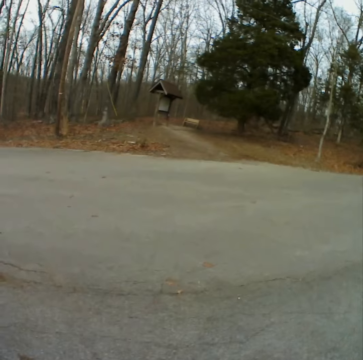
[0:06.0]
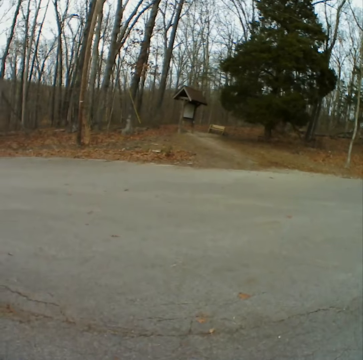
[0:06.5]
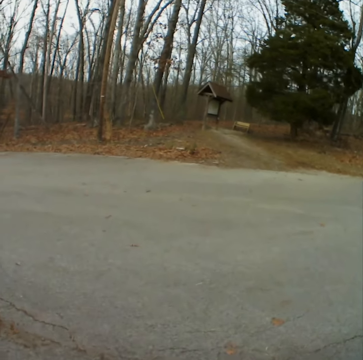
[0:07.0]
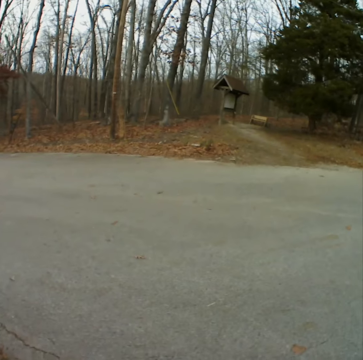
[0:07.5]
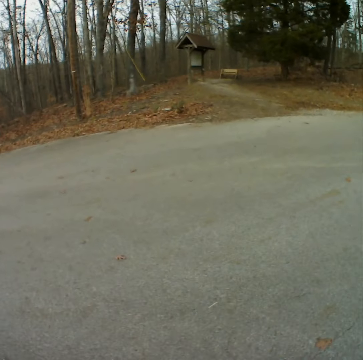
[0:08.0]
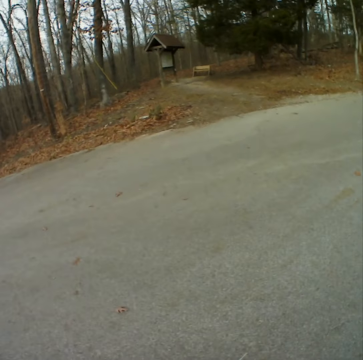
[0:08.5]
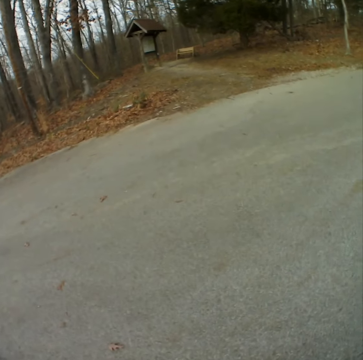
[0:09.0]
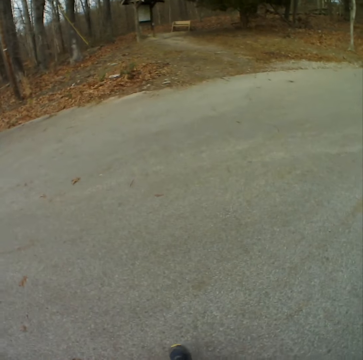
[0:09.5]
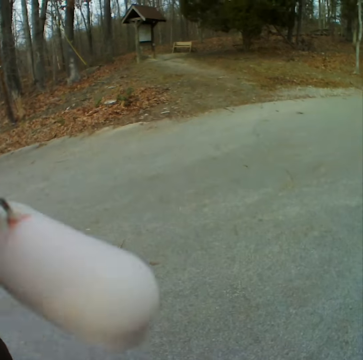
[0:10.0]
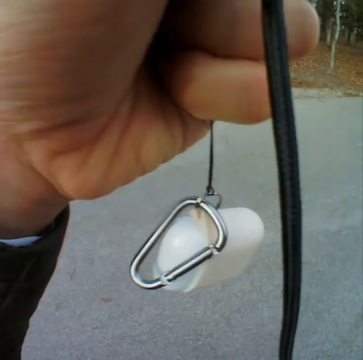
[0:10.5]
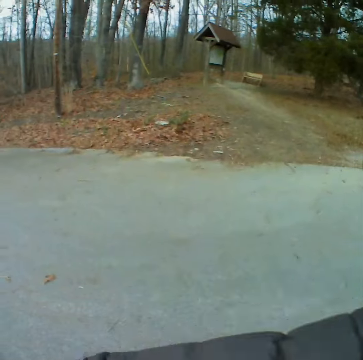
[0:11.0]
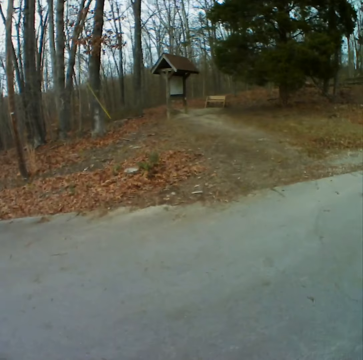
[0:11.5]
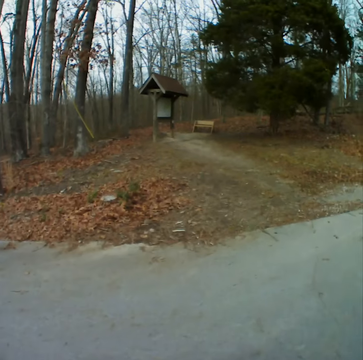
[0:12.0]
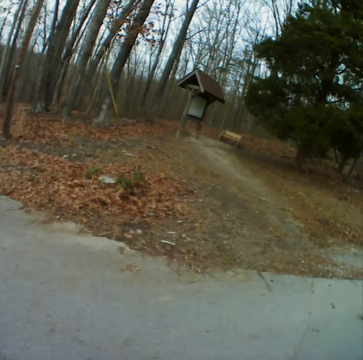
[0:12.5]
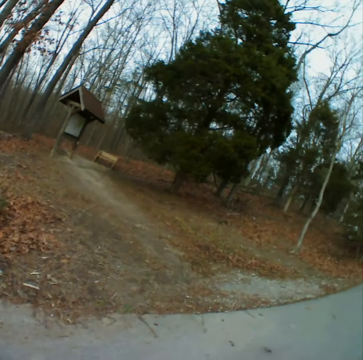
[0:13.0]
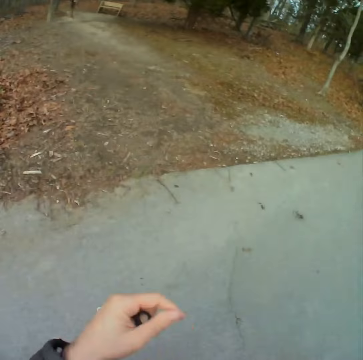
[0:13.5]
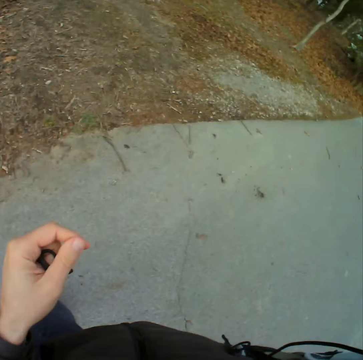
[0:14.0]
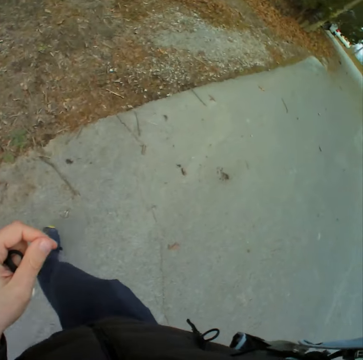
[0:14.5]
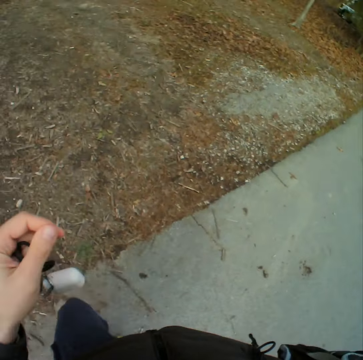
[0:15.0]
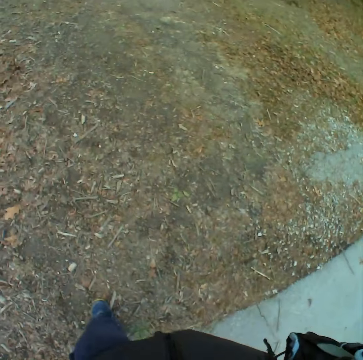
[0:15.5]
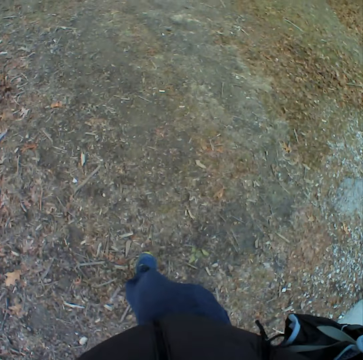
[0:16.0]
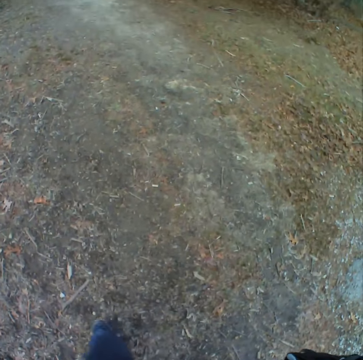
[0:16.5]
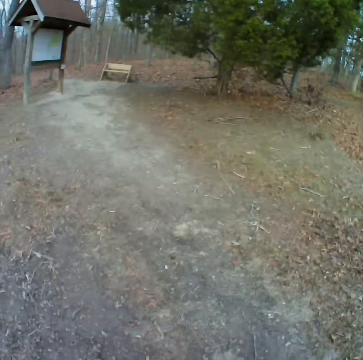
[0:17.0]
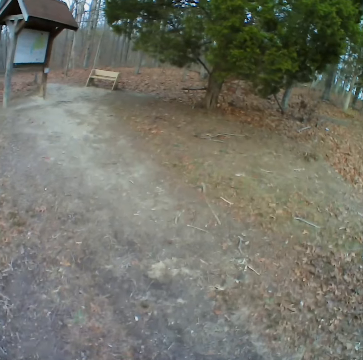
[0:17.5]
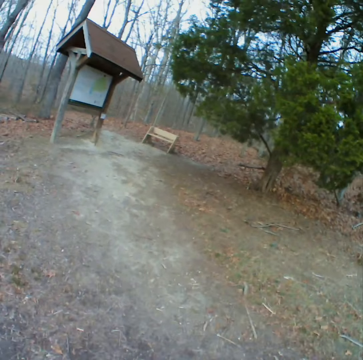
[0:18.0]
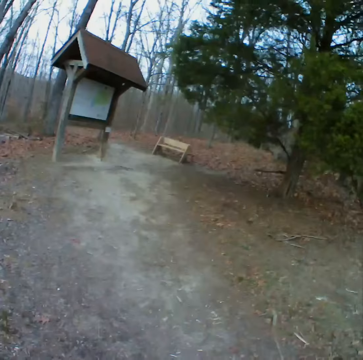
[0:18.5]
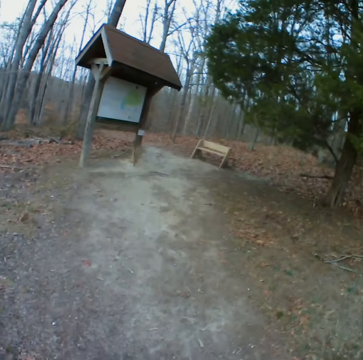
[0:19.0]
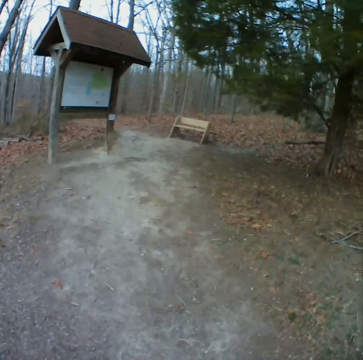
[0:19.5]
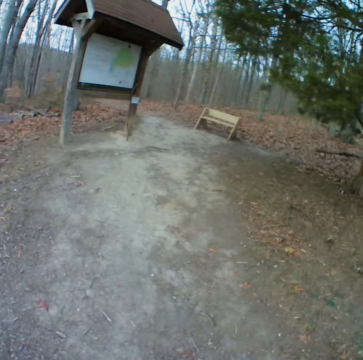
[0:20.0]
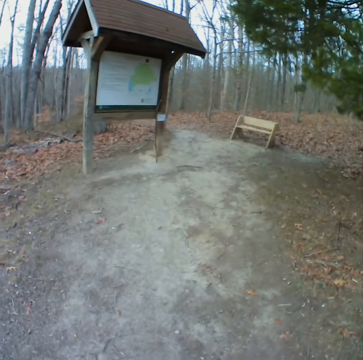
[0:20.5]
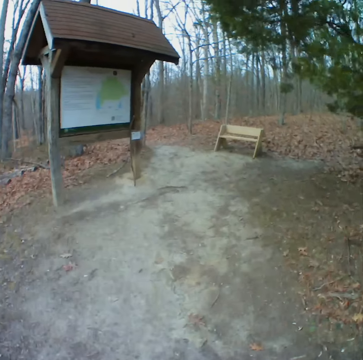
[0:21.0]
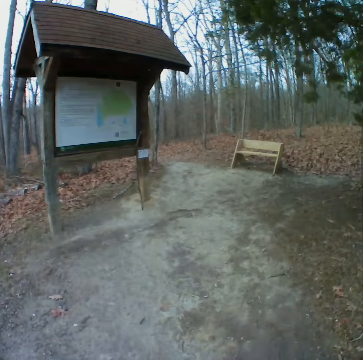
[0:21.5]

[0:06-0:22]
The camera wearer walks in the forest. They carry something. They walk across the road. They walk towards the forest.

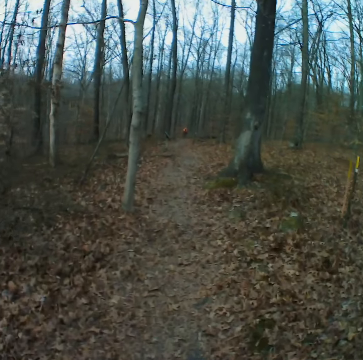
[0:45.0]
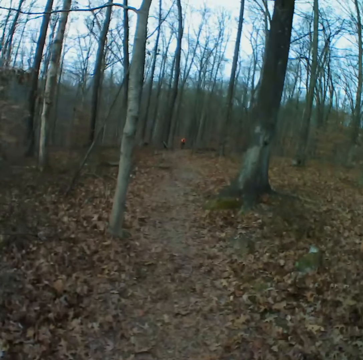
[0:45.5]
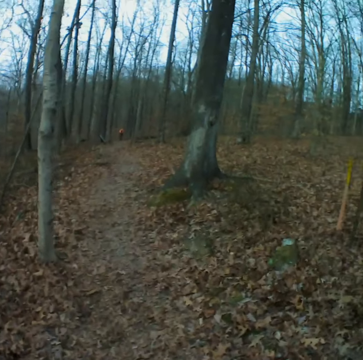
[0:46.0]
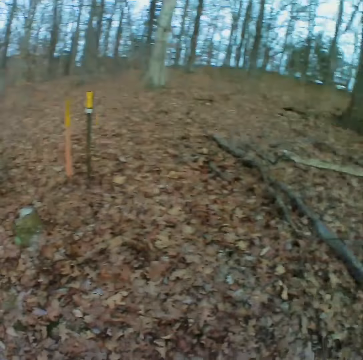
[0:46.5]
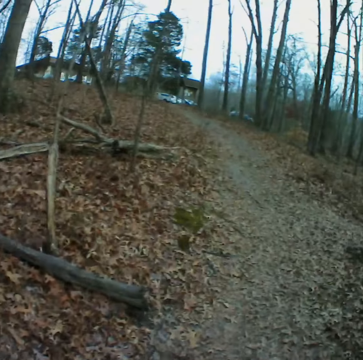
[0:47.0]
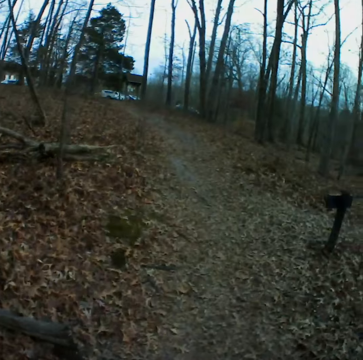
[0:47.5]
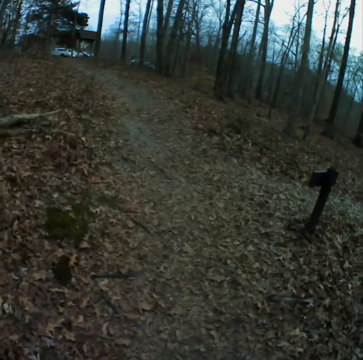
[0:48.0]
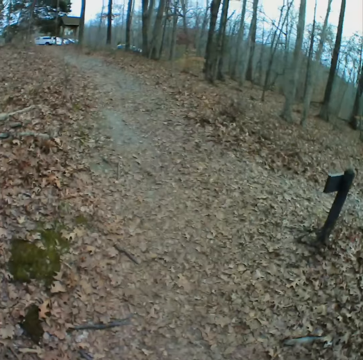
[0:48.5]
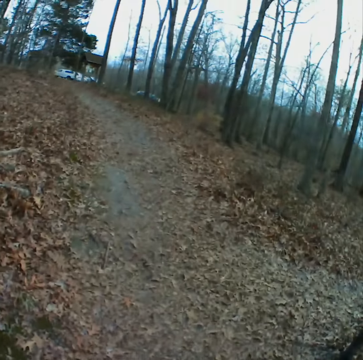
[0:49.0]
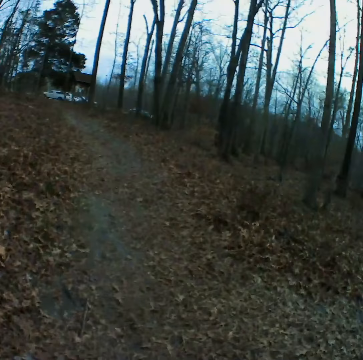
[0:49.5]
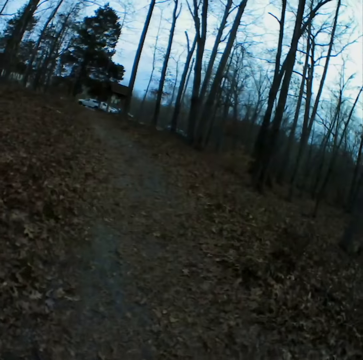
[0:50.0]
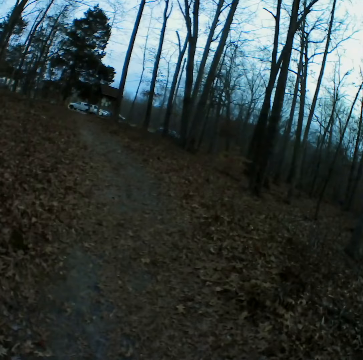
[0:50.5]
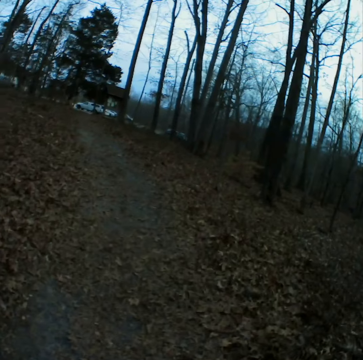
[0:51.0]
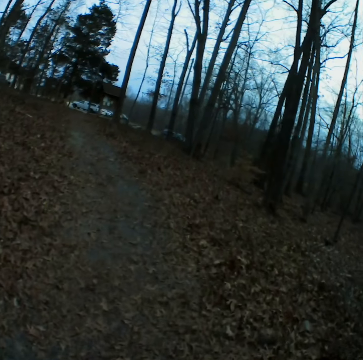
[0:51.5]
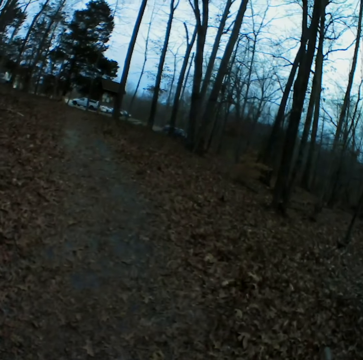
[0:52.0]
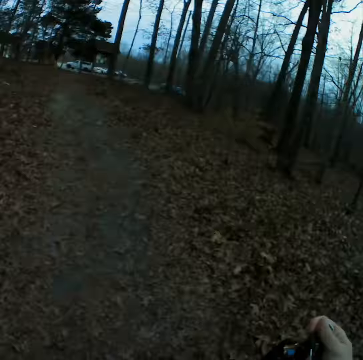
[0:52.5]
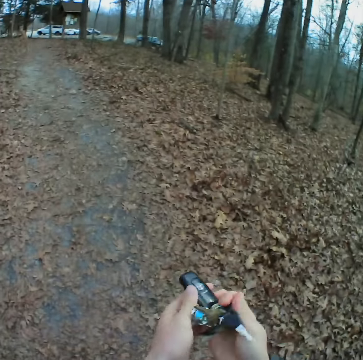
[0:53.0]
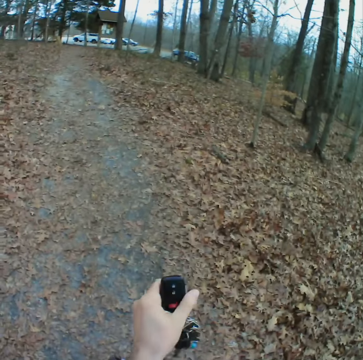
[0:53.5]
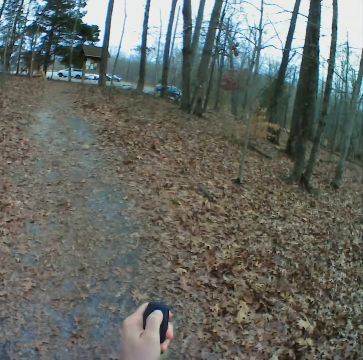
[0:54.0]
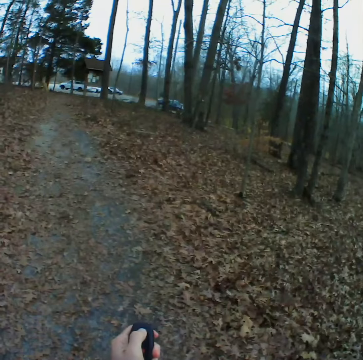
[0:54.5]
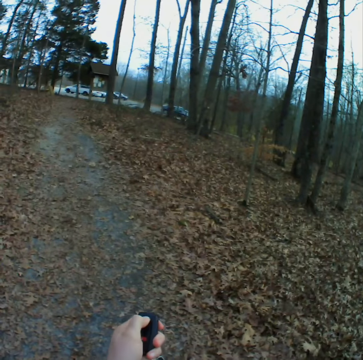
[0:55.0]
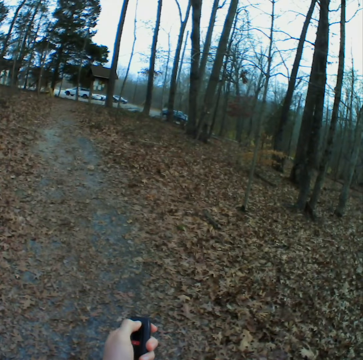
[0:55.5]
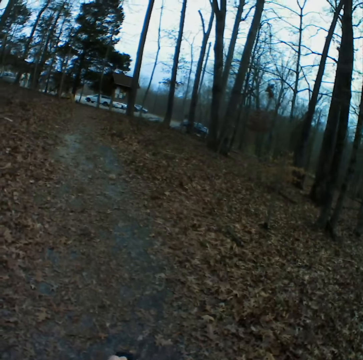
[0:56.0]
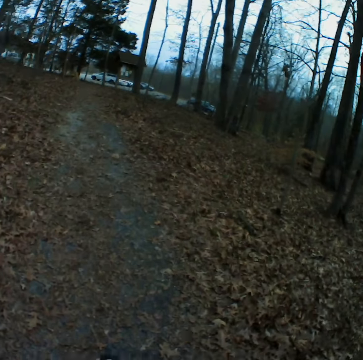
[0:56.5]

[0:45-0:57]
The camera wearer turns back. They walk on the road in the forest. They pick up a car key. They hold the car key. They press the car key button.

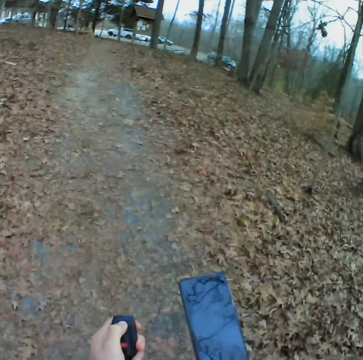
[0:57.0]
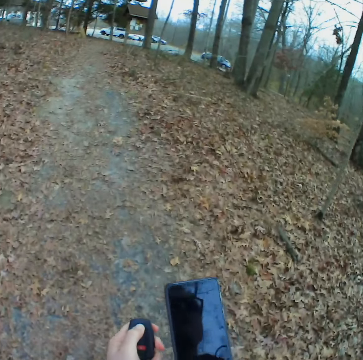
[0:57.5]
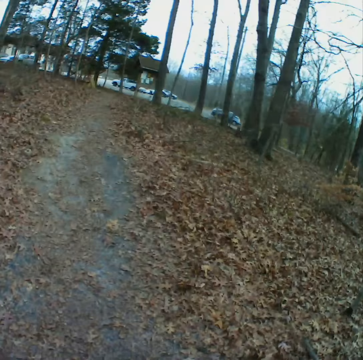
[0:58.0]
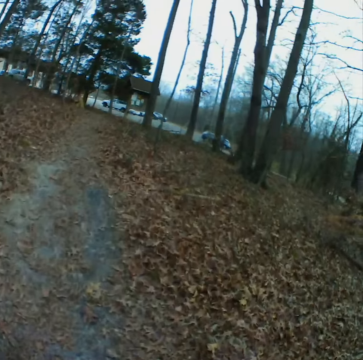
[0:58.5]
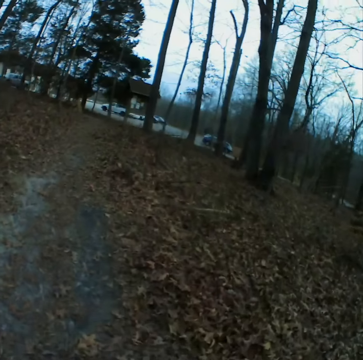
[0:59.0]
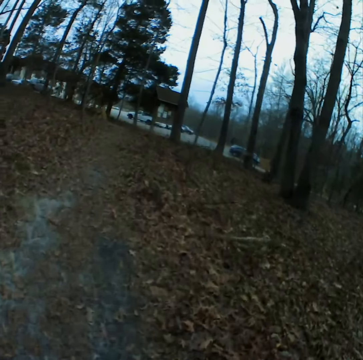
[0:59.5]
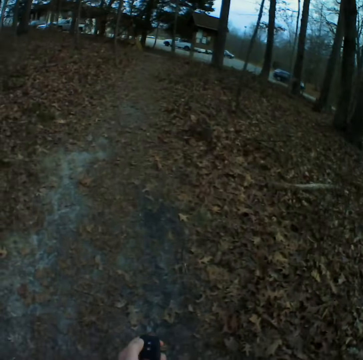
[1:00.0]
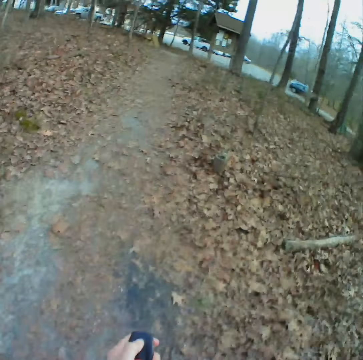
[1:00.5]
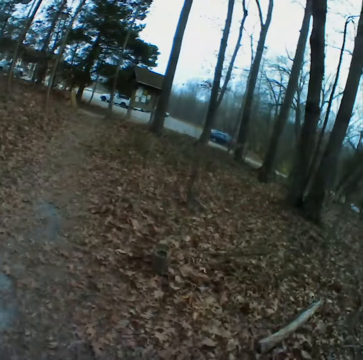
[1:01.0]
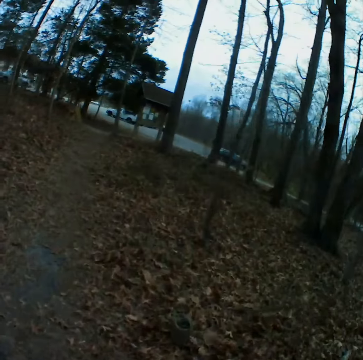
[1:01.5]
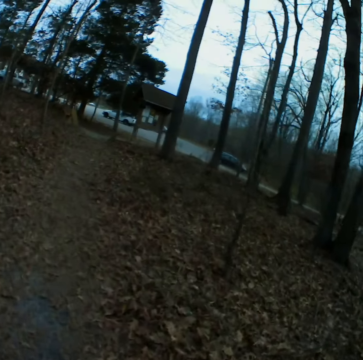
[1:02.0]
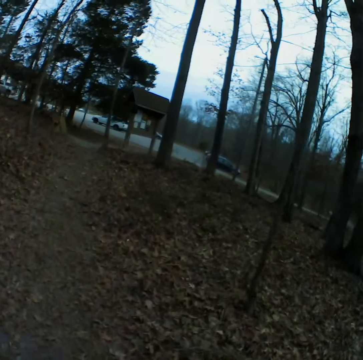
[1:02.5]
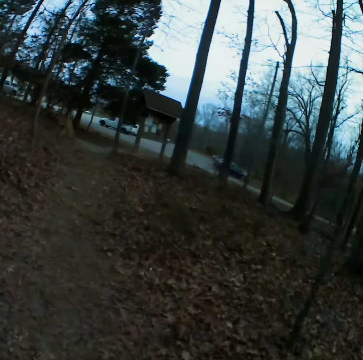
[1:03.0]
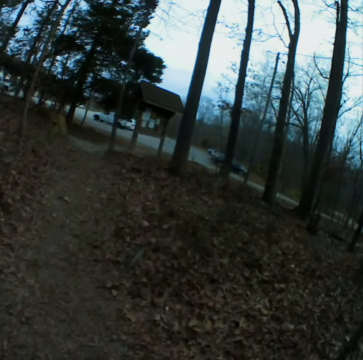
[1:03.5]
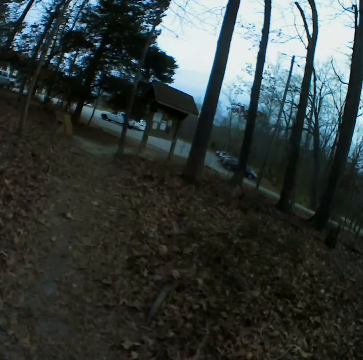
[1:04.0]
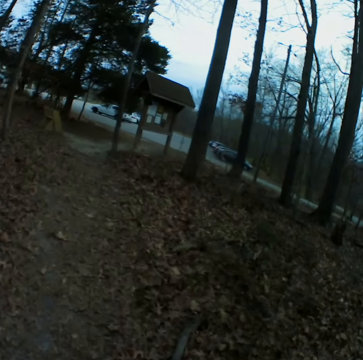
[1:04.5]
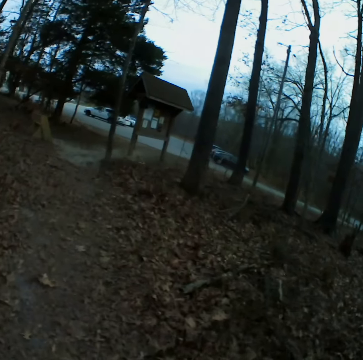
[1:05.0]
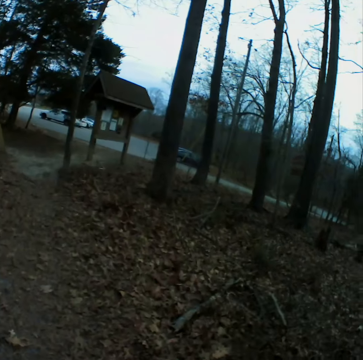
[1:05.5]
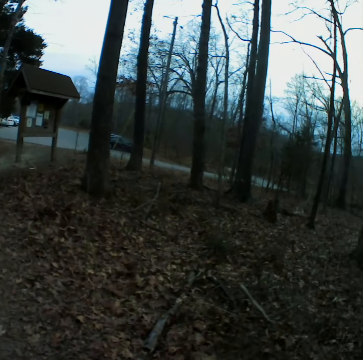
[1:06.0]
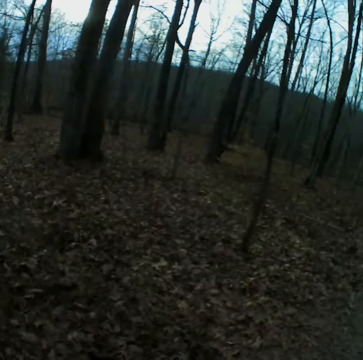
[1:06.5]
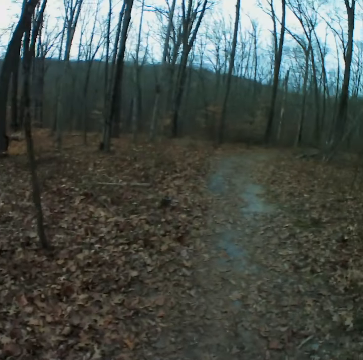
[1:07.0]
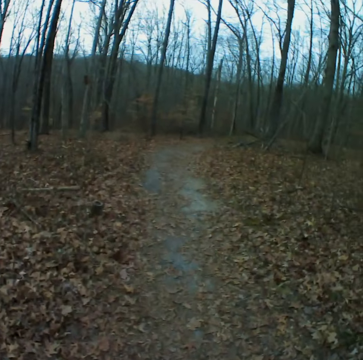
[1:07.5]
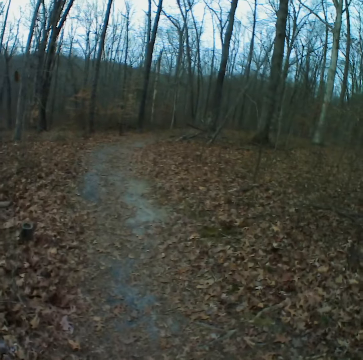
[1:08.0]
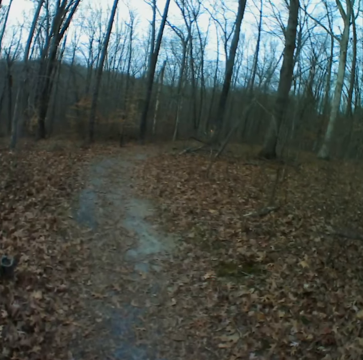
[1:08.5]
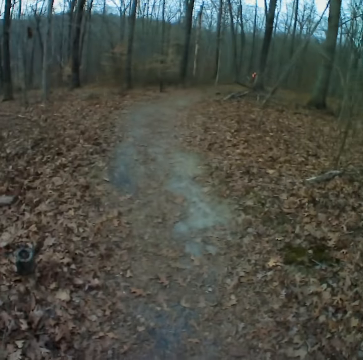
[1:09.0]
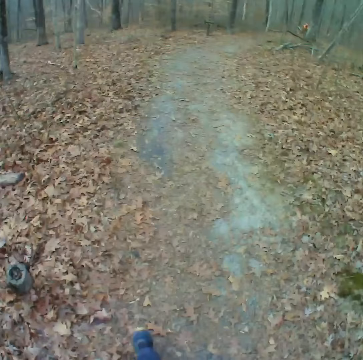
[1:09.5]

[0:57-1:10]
The camera wearer holds the phone. They look at the phone. They walk towards the tarmac road. They walk in the forest. They turn back to walk towards the forest.
